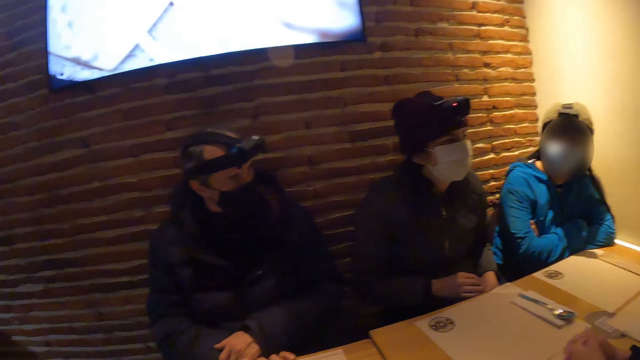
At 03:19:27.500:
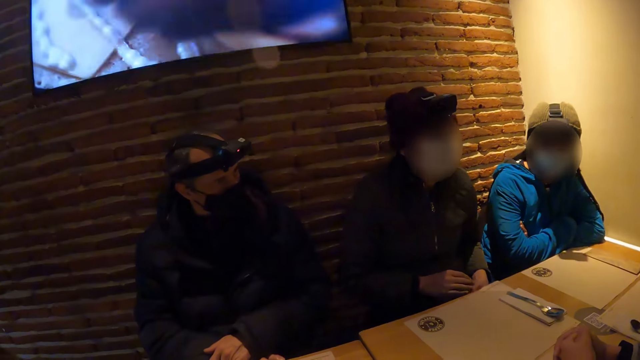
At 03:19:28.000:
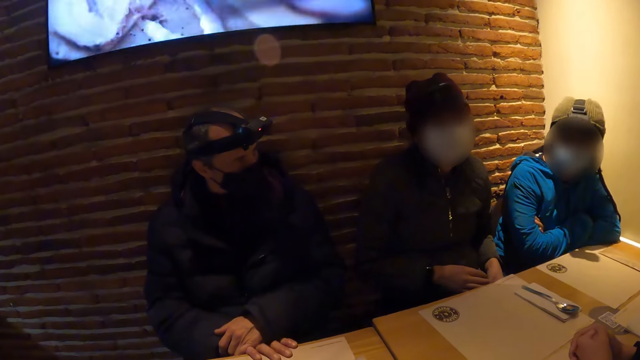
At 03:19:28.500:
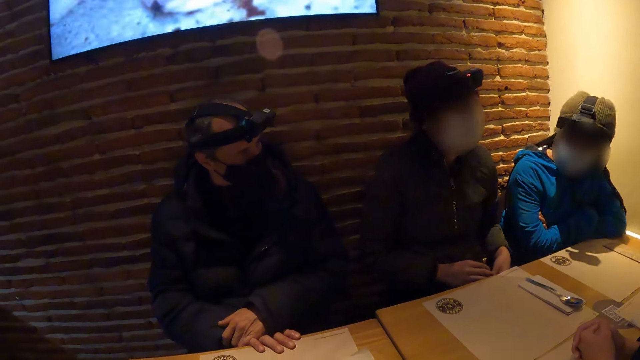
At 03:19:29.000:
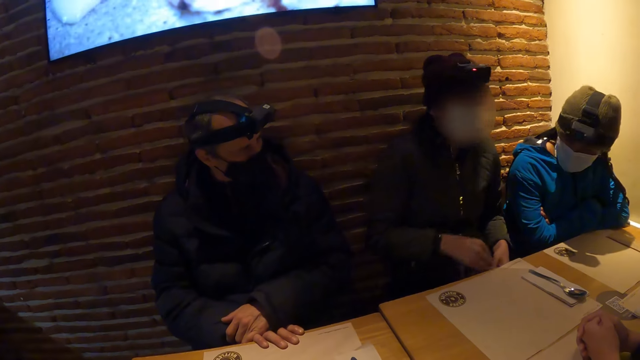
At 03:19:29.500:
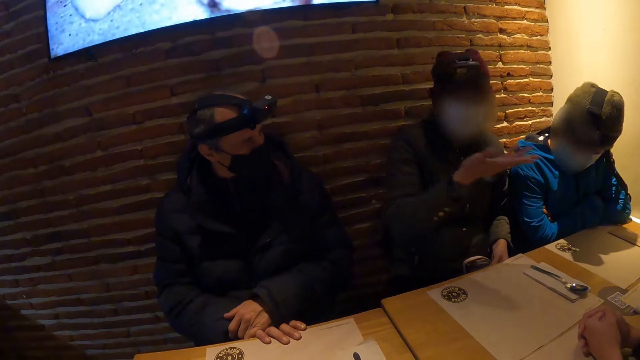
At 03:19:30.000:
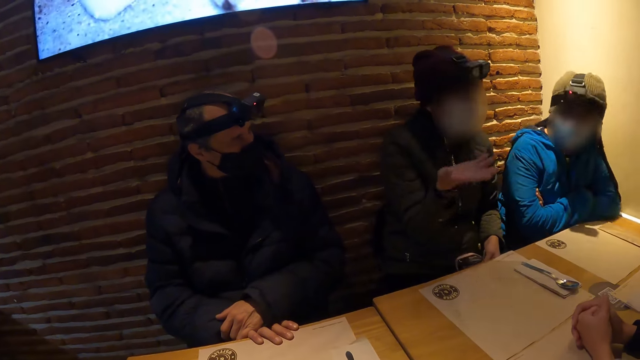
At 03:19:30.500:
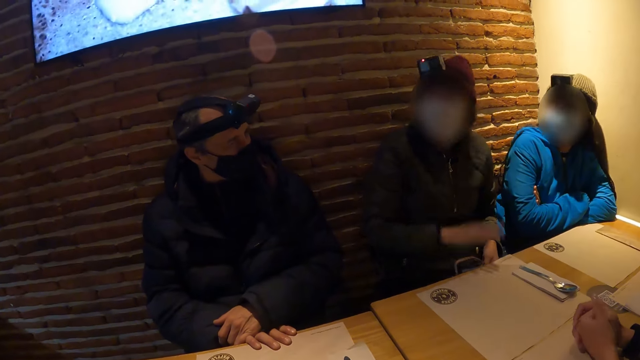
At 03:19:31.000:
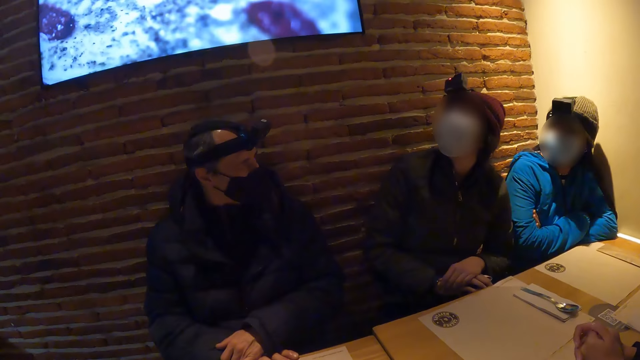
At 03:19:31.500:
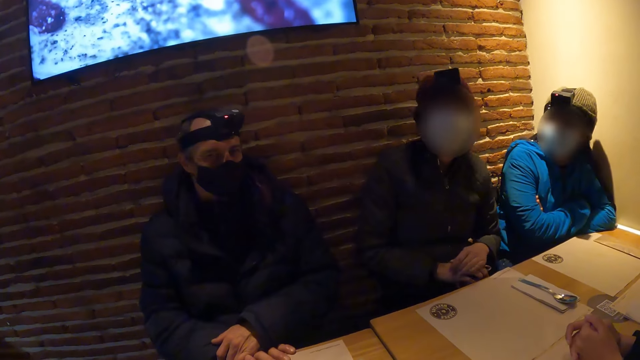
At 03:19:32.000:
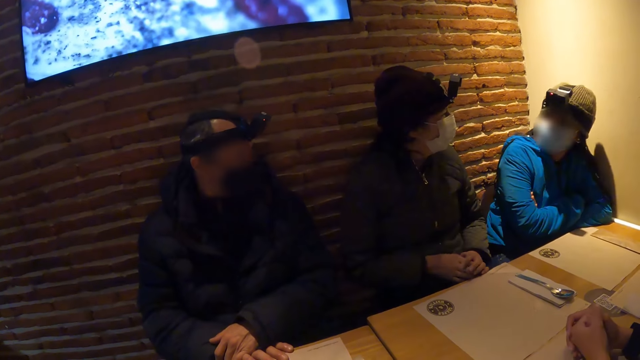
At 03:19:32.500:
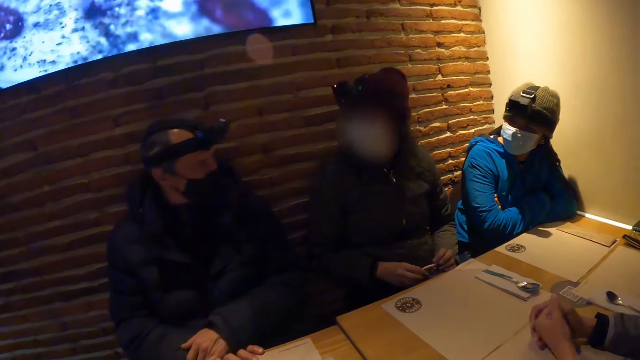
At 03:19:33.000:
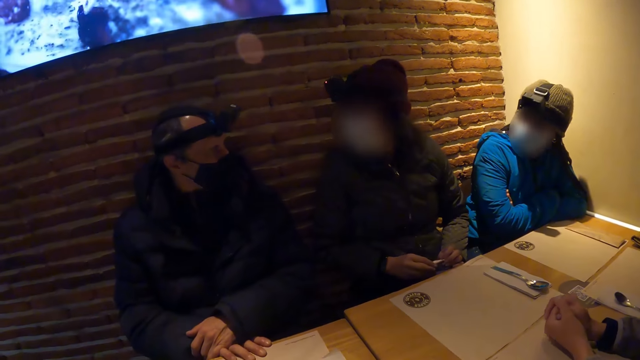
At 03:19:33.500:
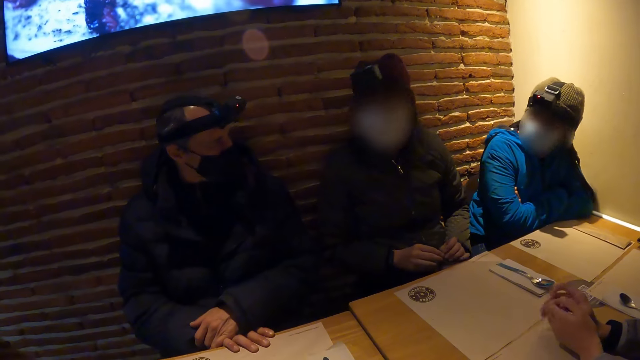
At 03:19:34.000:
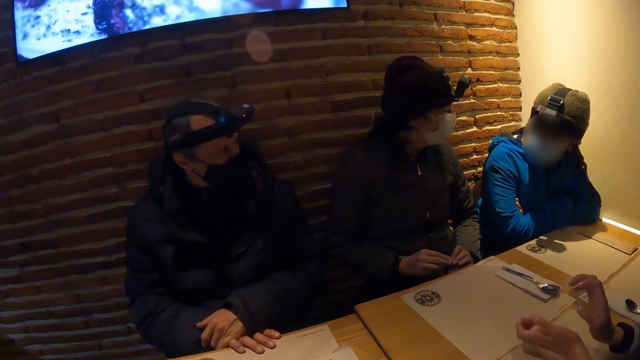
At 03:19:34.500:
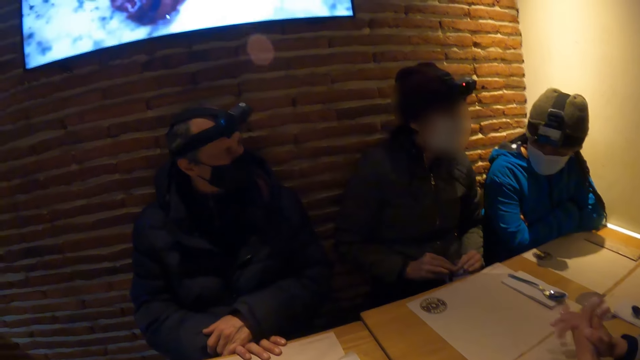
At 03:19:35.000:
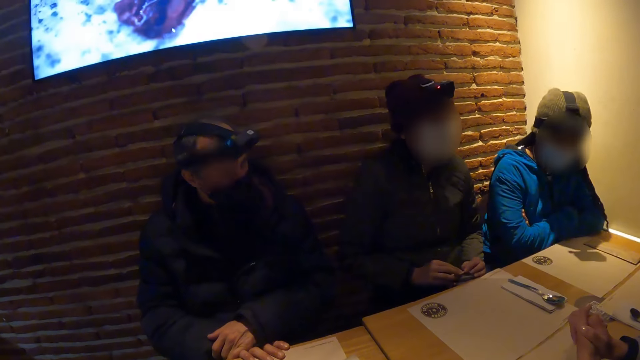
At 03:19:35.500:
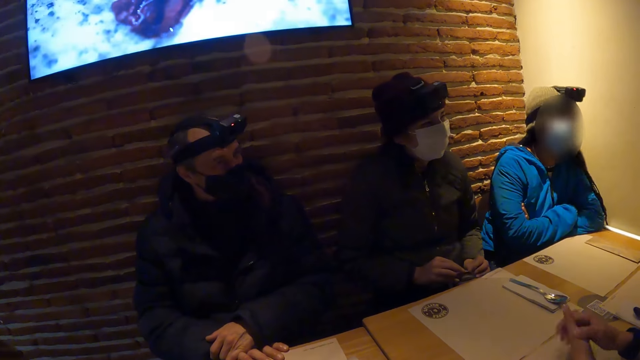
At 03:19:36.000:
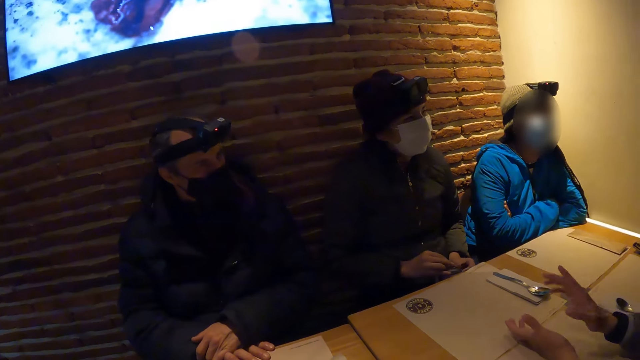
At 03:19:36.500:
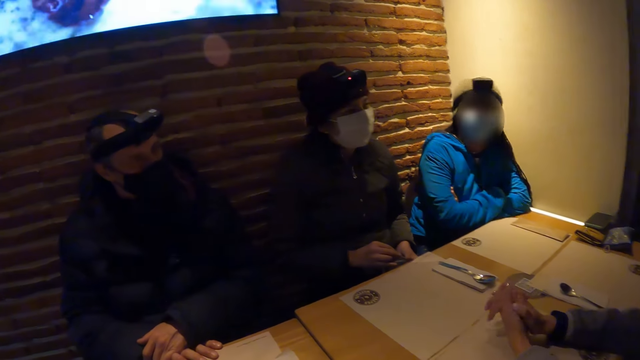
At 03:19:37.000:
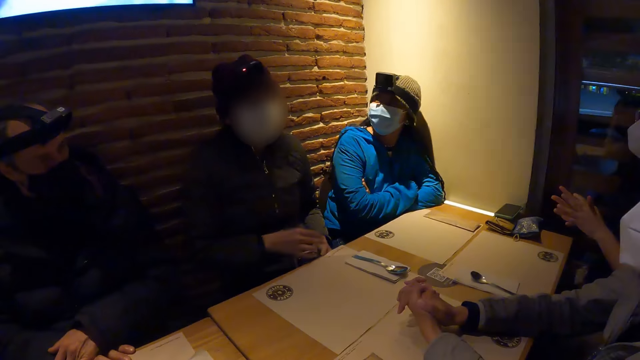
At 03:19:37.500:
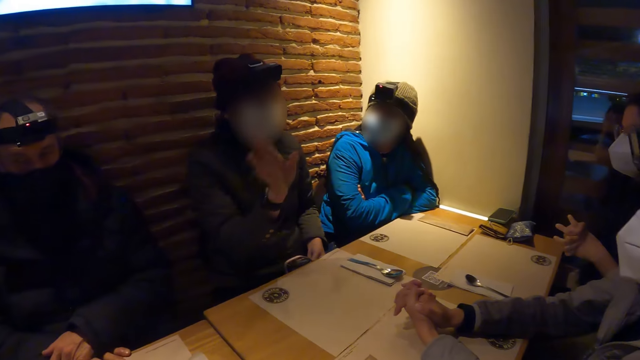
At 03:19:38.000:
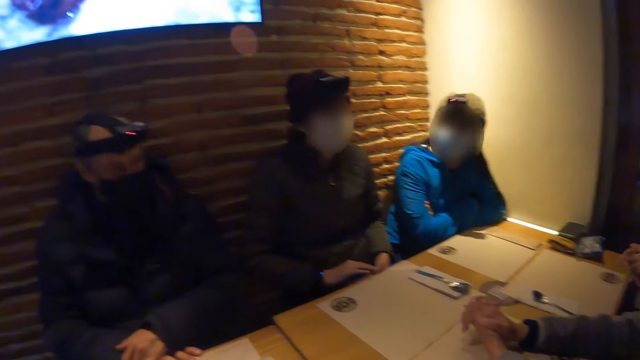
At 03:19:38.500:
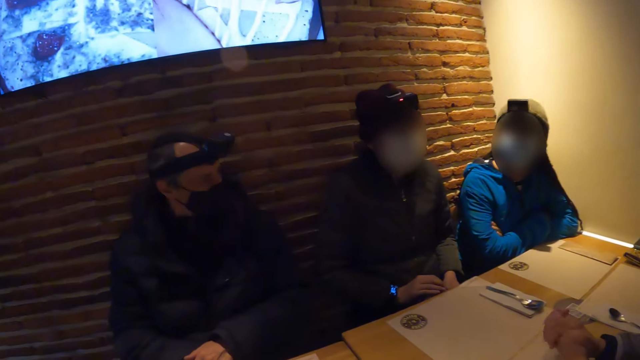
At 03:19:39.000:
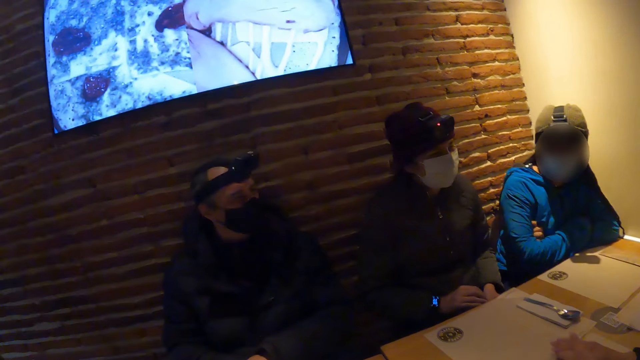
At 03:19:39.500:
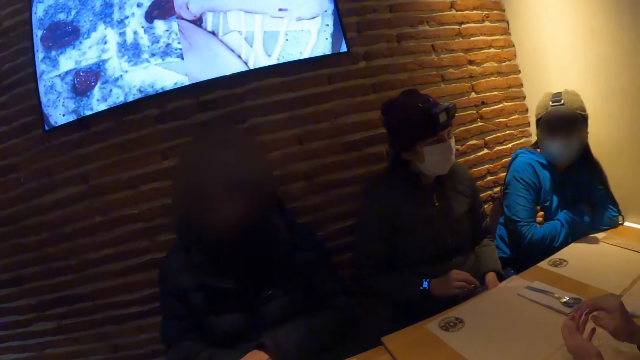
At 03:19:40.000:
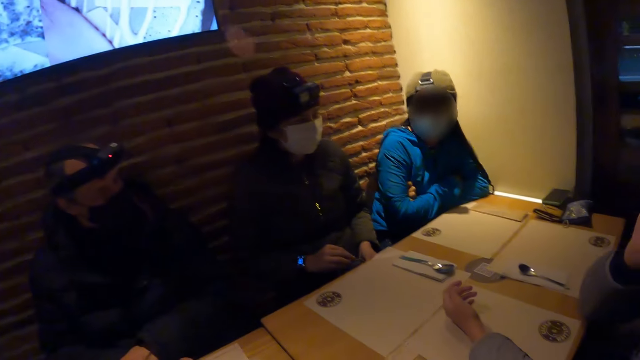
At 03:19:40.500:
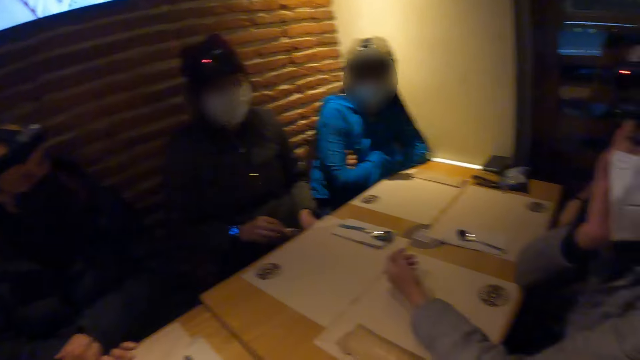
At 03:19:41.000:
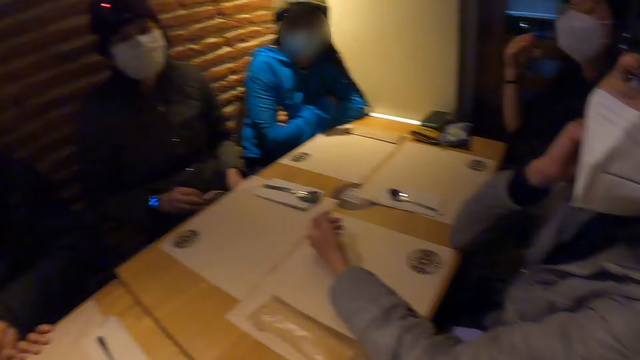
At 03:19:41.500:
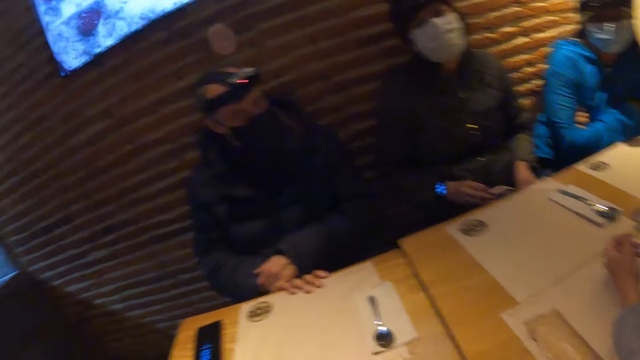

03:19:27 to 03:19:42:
A girl interacts with another girl. The camera wearer looks around.

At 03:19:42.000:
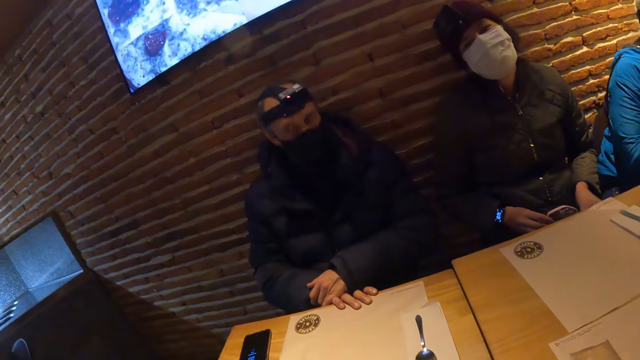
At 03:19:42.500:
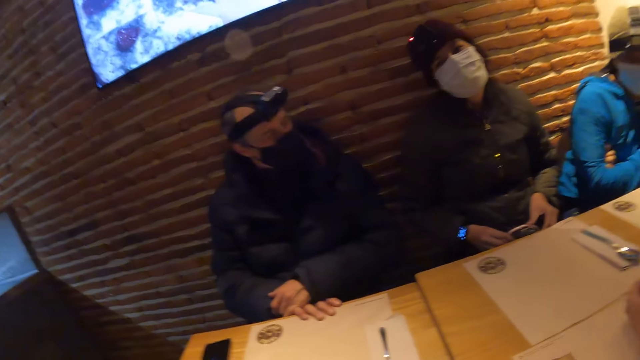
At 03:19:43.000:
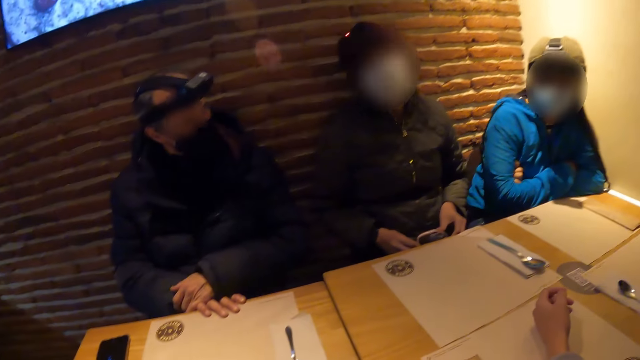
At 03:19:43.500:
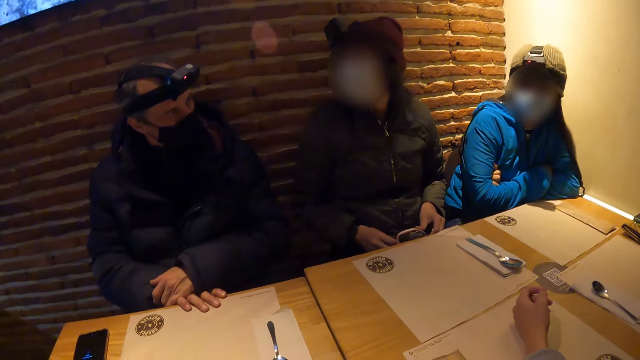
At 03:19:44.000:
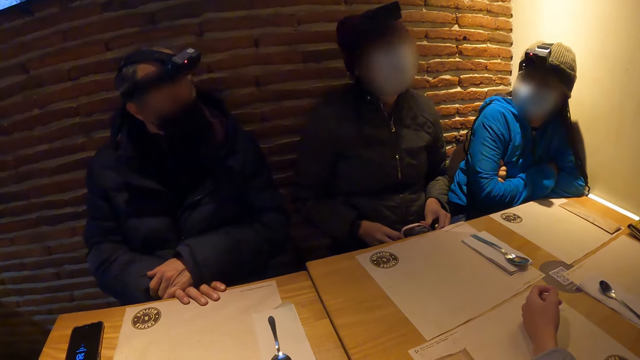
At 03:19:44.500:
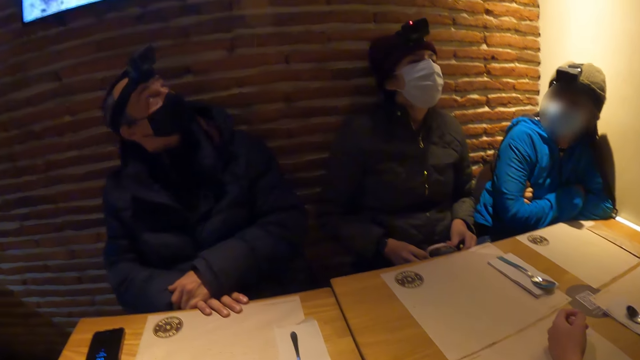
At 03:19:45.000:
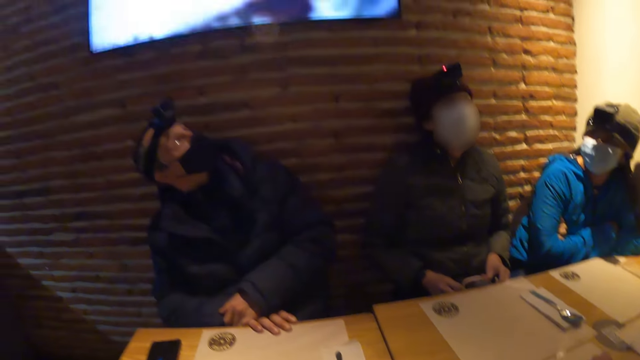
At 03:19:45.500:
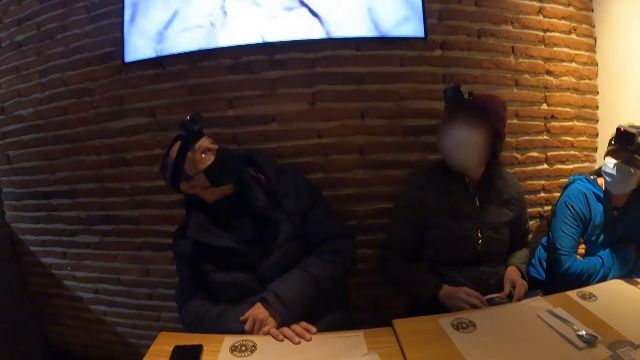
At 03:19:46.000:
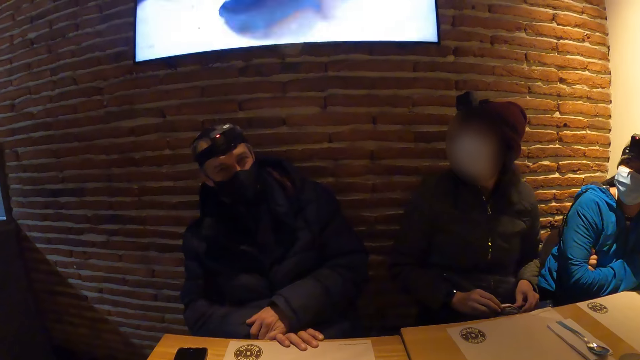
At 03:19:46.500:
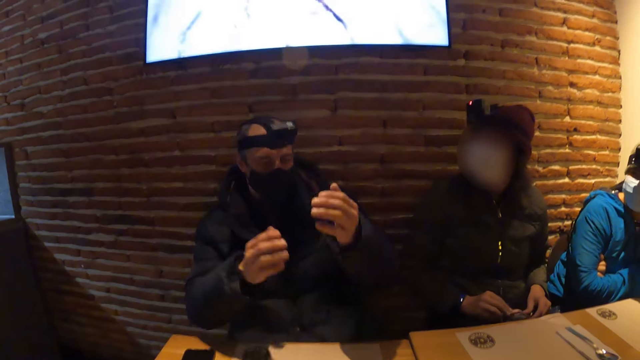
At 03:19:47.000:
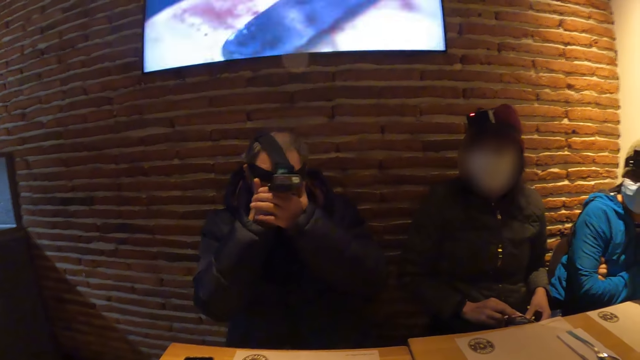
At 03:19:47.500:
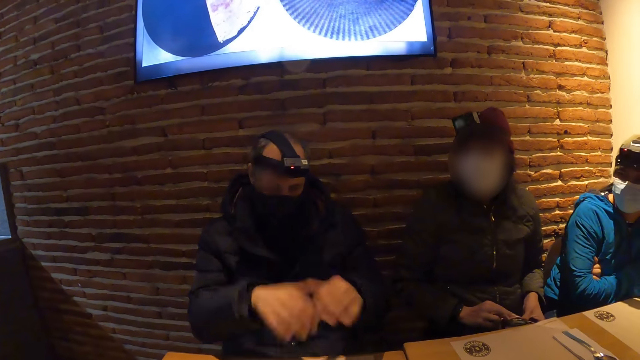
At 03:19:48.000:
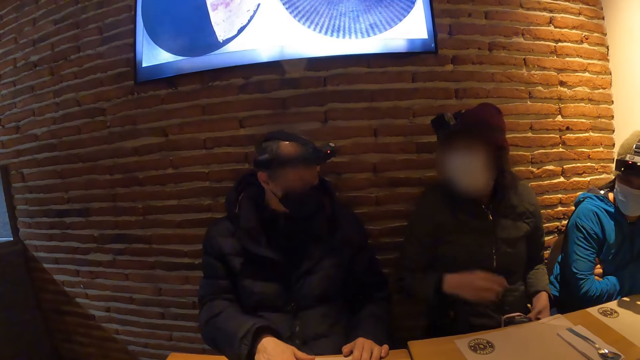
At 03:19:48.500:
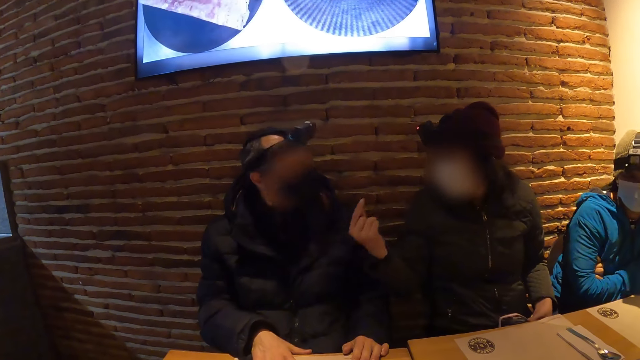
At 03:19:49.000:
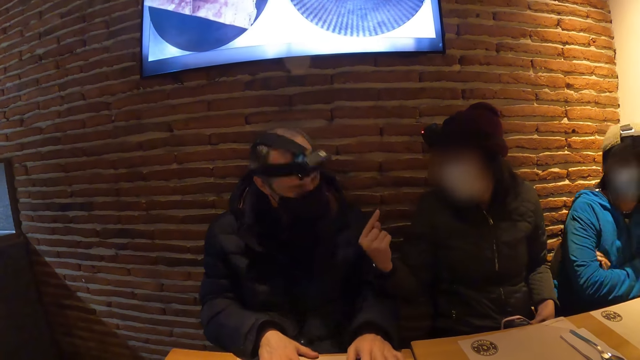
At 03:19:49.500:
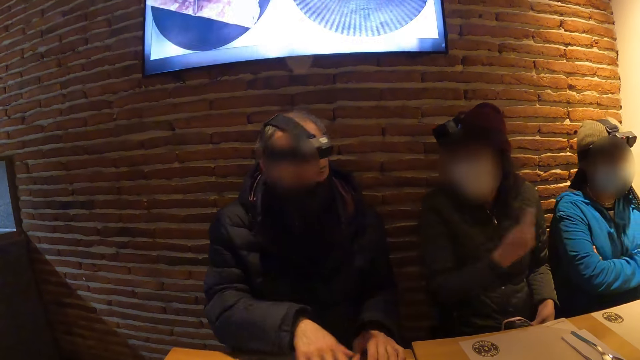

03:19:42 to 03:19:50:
A girl interacts with a man.
